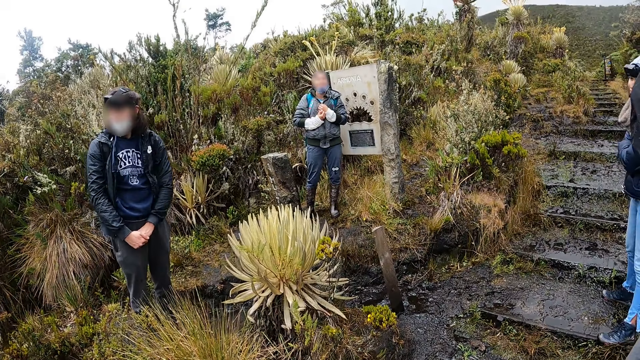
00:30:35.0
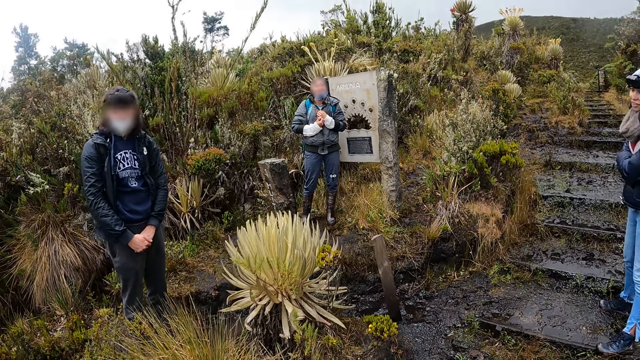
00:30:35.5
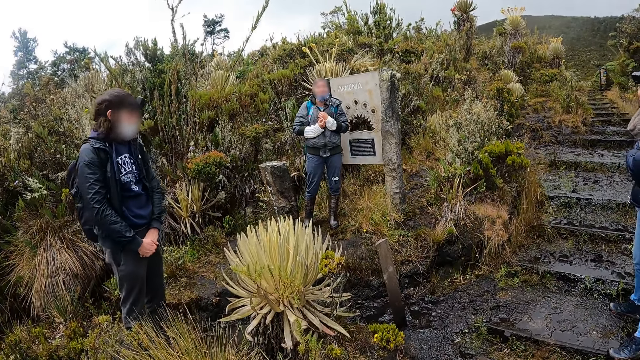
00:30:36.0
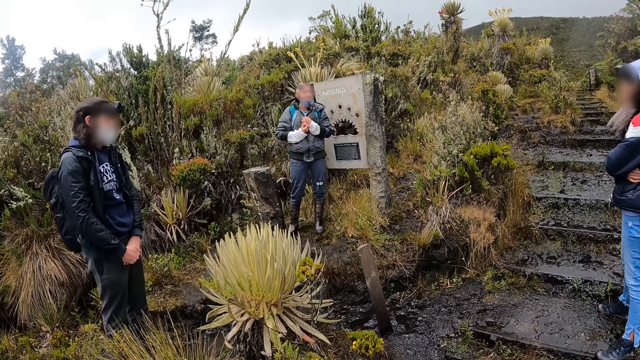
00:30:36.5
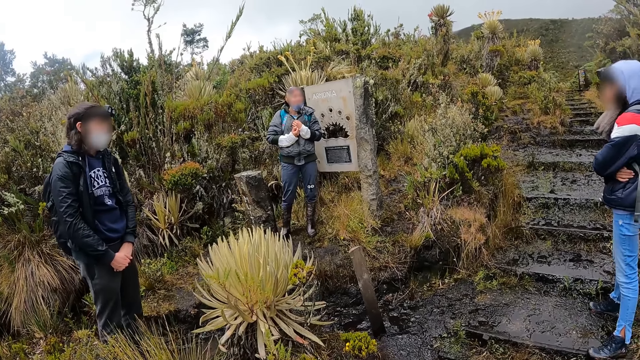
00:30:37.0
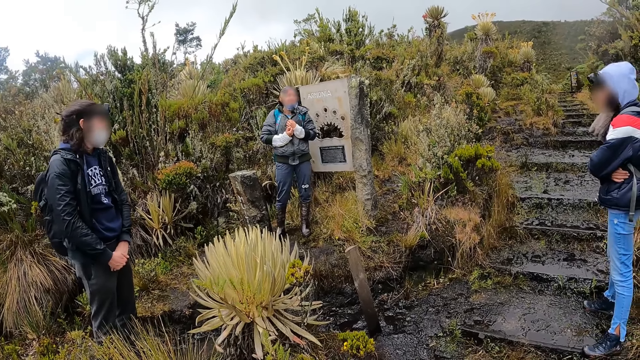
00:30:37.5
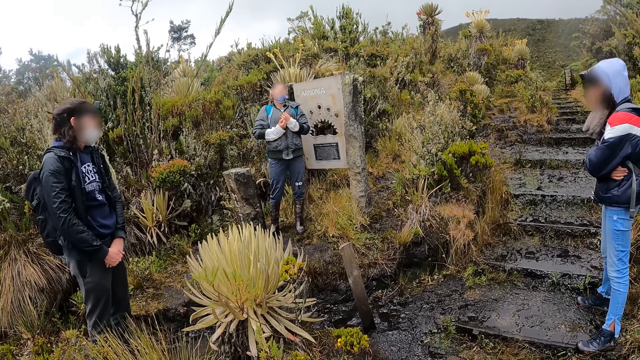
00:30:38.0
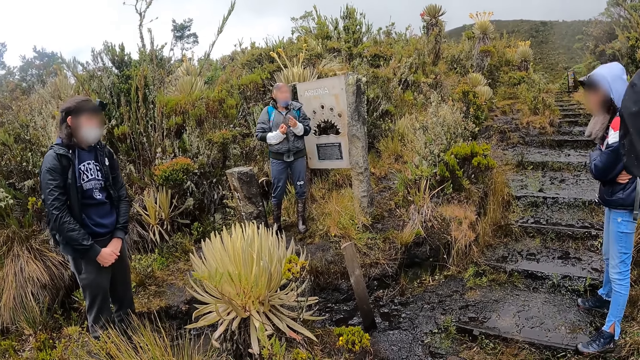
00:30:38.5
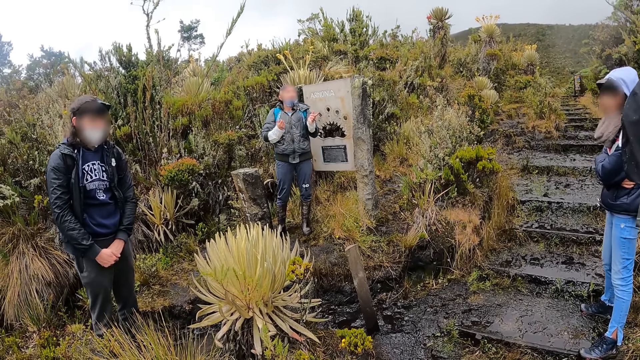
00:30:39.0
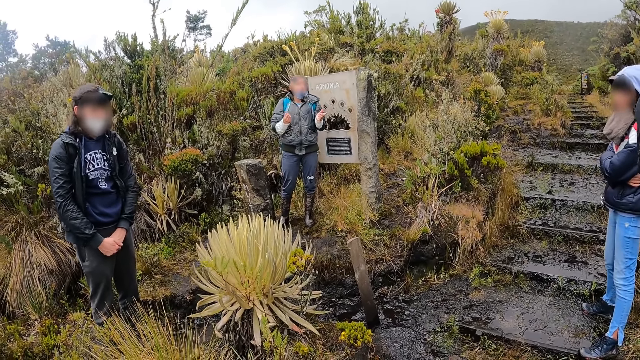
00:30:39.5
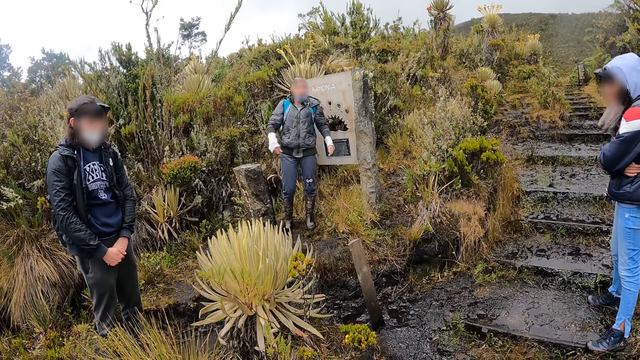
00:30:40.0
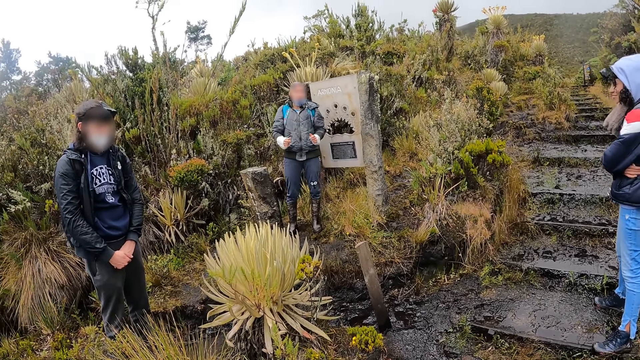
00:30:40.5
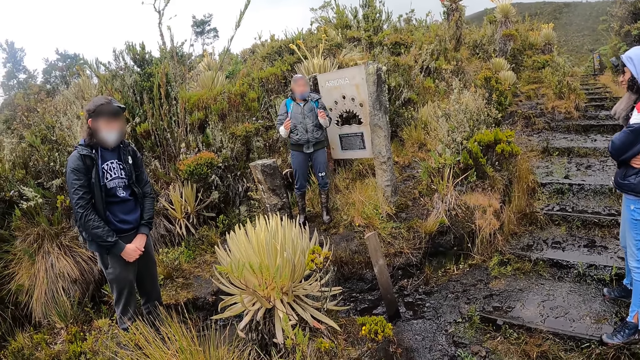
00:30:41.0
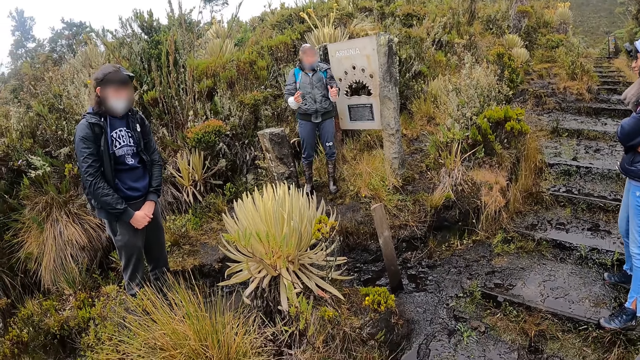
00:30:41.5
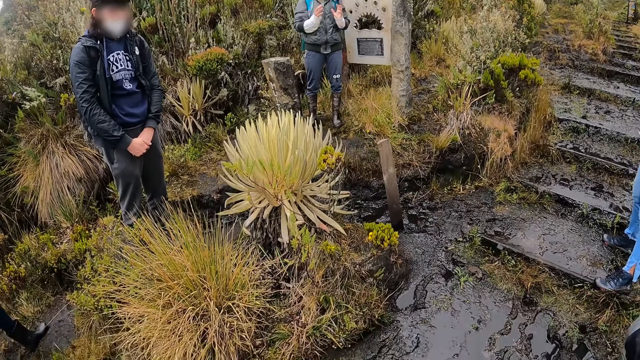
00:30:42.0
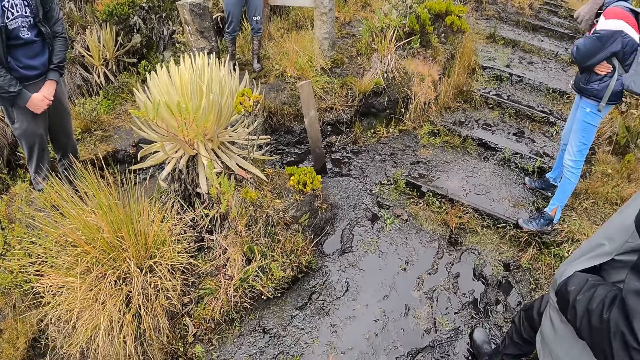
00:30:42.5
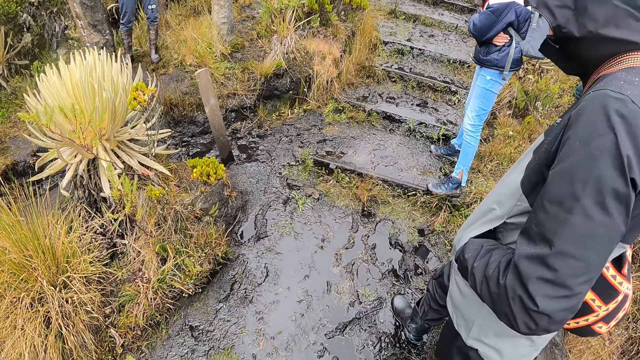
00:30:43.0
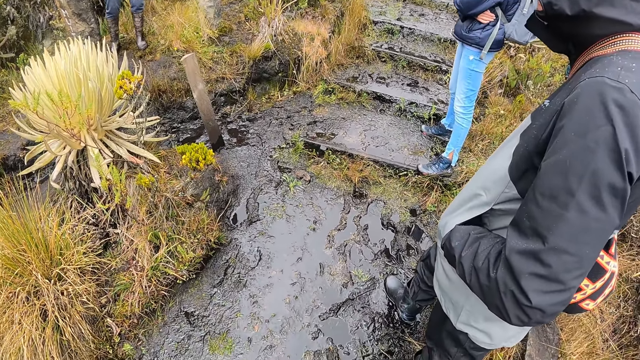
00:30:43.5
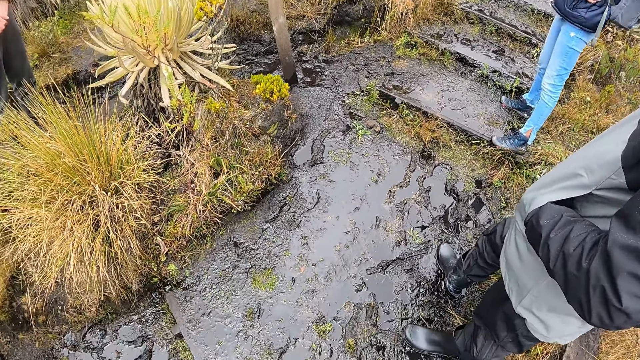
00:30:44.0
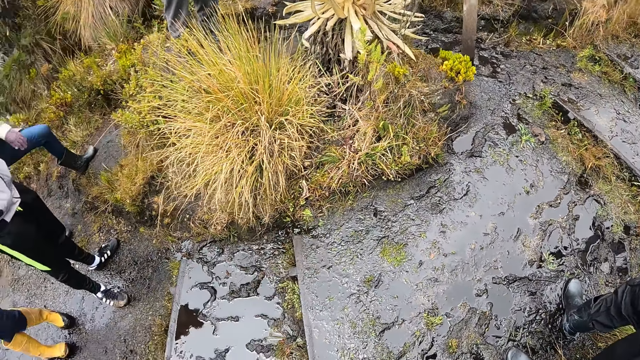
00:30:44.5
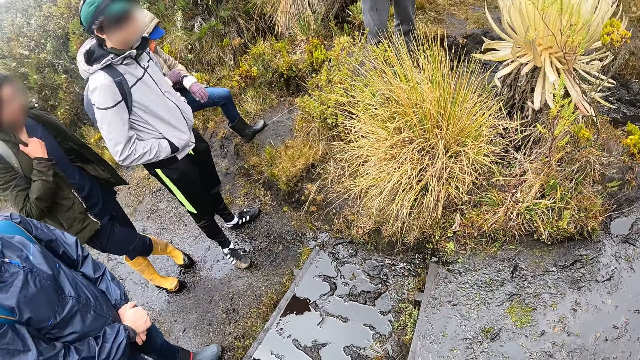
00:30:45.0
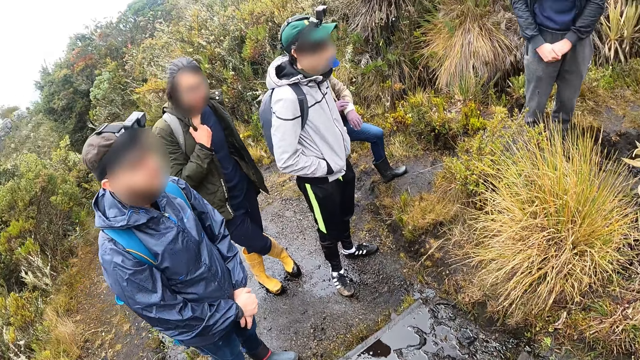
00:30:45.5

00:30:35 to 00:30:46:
A person talks to the people.

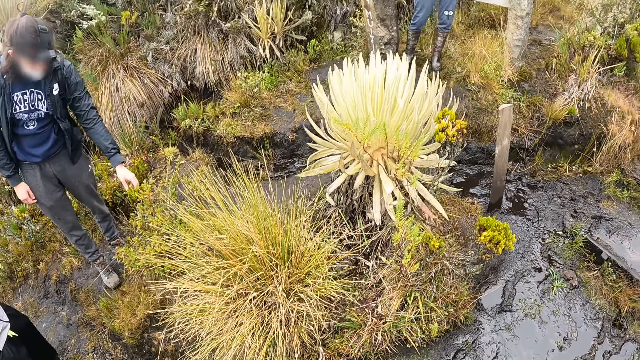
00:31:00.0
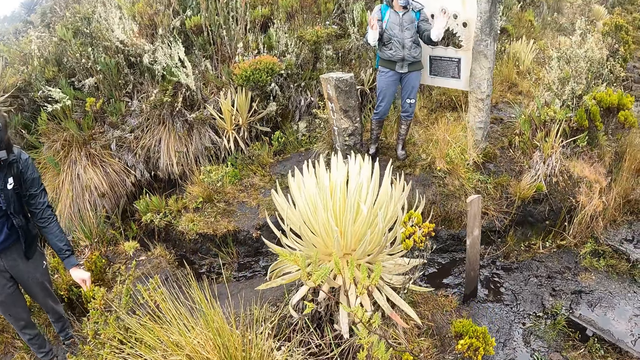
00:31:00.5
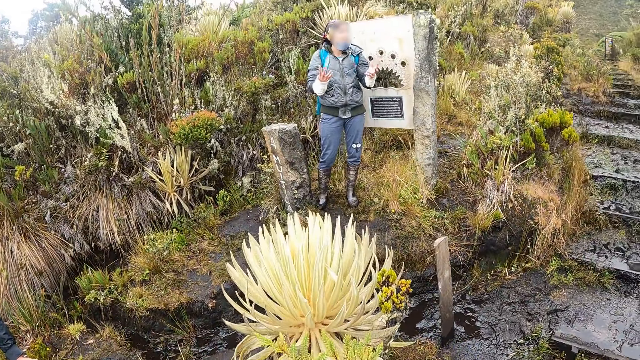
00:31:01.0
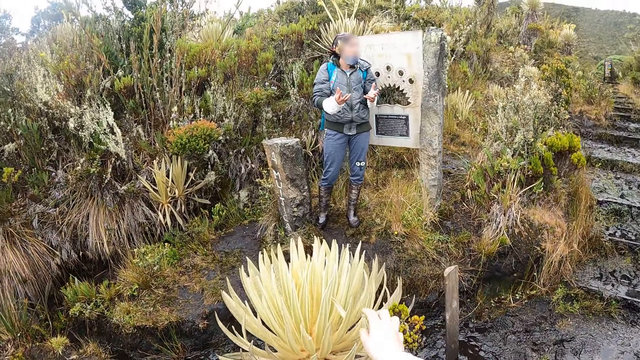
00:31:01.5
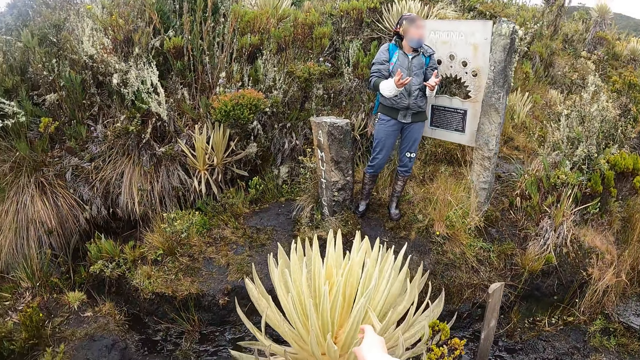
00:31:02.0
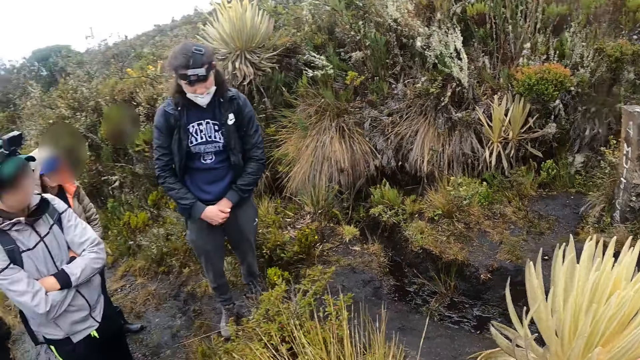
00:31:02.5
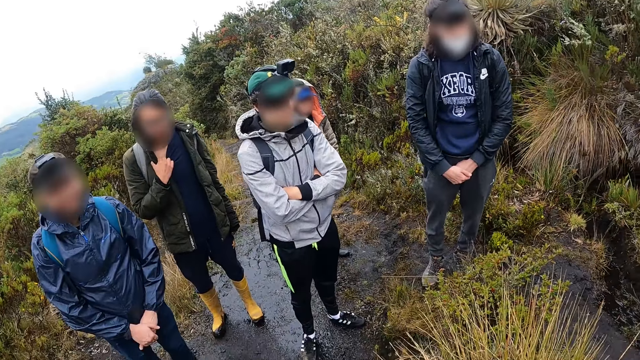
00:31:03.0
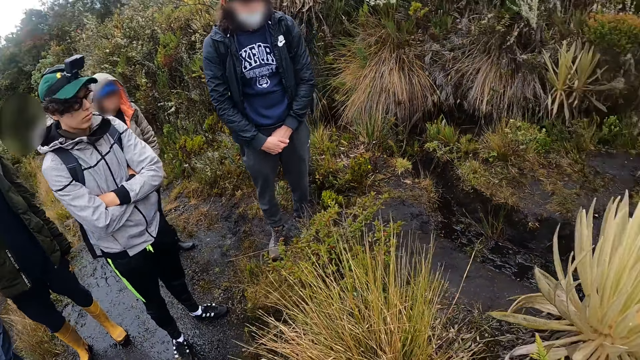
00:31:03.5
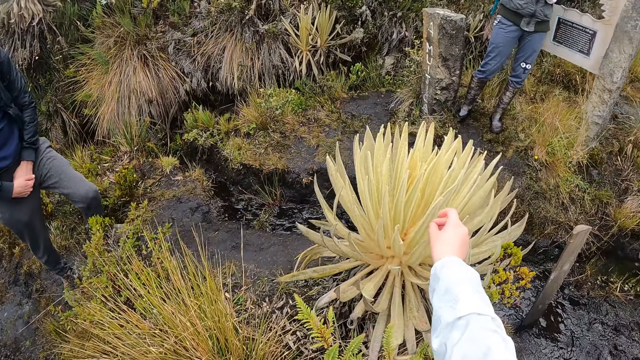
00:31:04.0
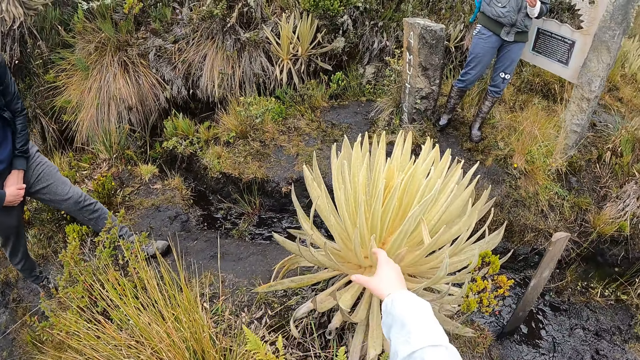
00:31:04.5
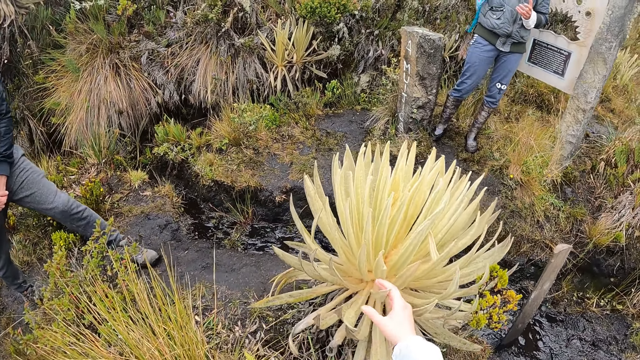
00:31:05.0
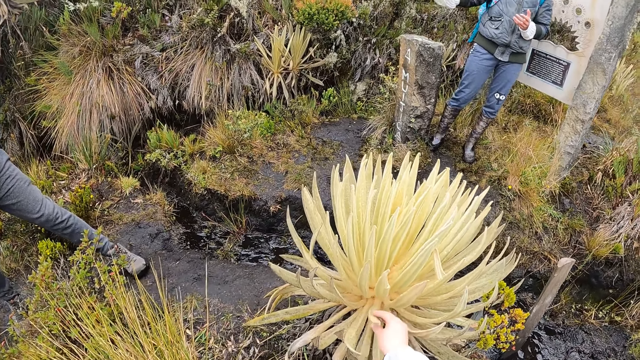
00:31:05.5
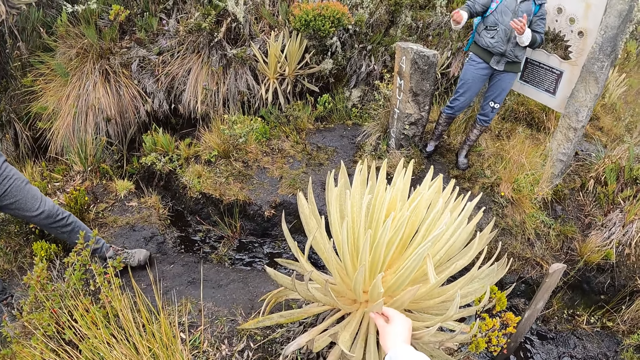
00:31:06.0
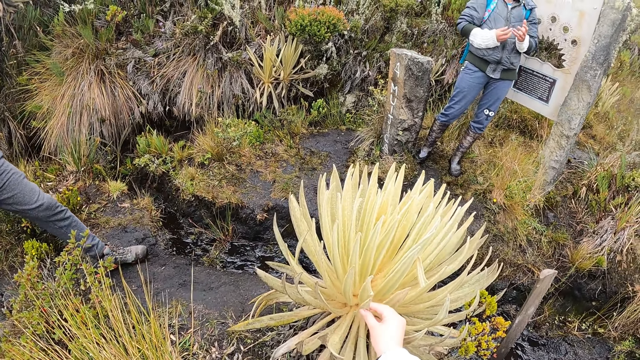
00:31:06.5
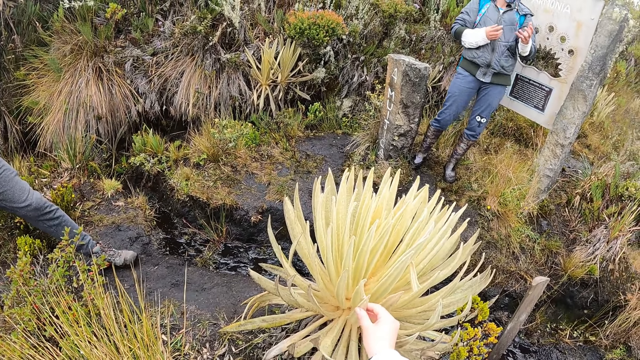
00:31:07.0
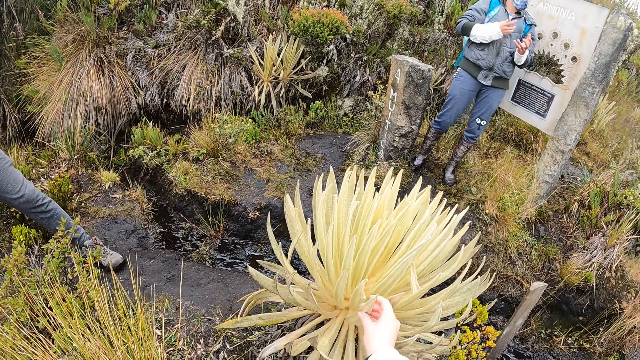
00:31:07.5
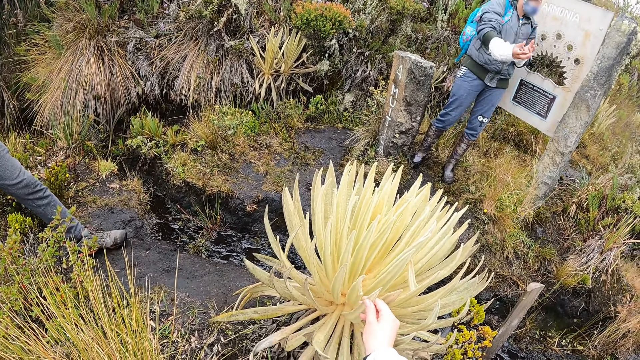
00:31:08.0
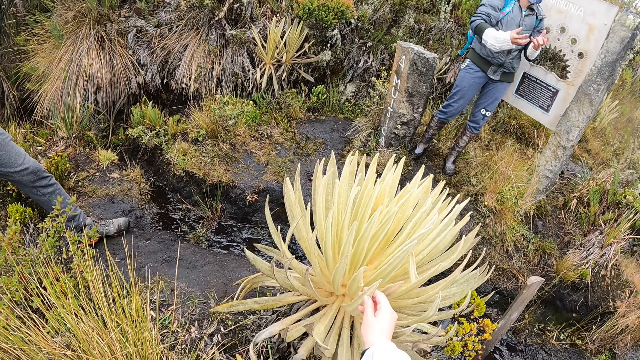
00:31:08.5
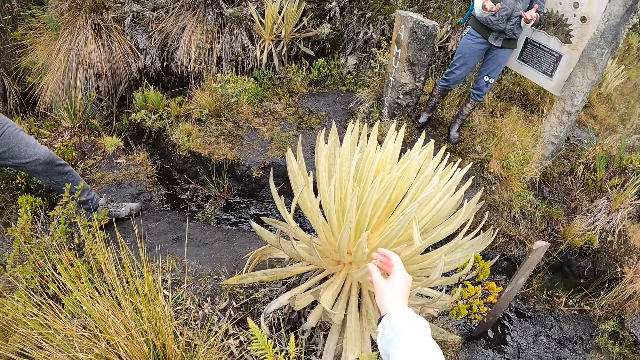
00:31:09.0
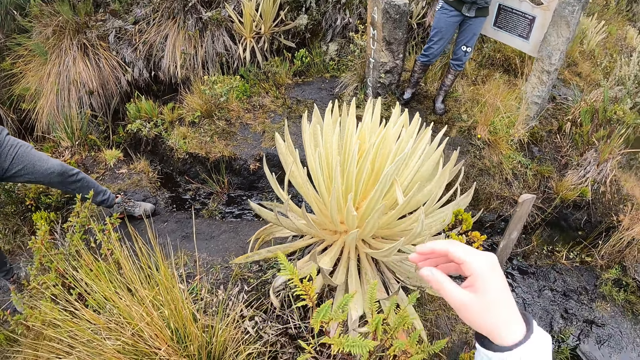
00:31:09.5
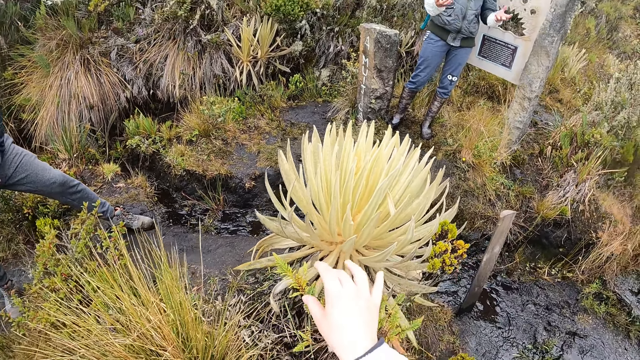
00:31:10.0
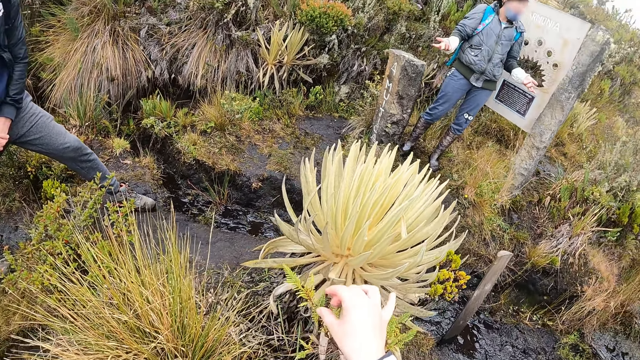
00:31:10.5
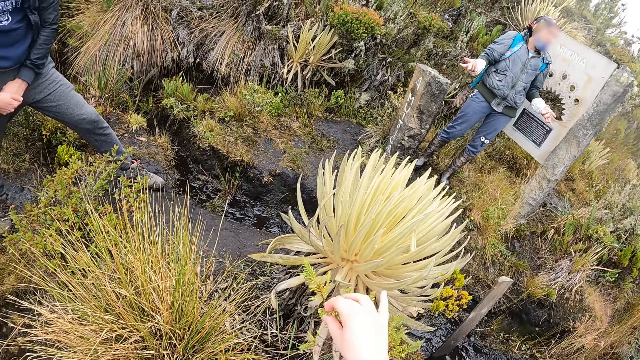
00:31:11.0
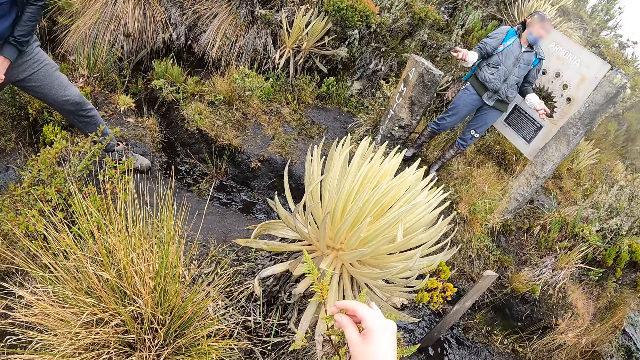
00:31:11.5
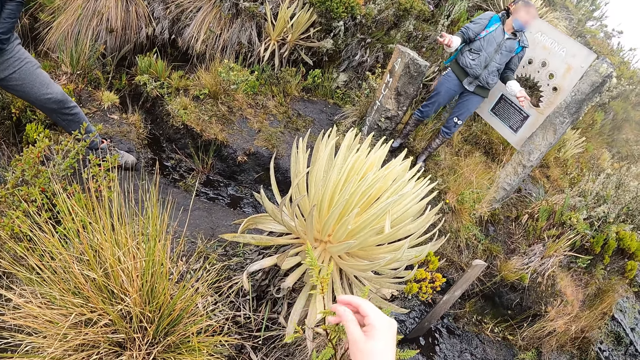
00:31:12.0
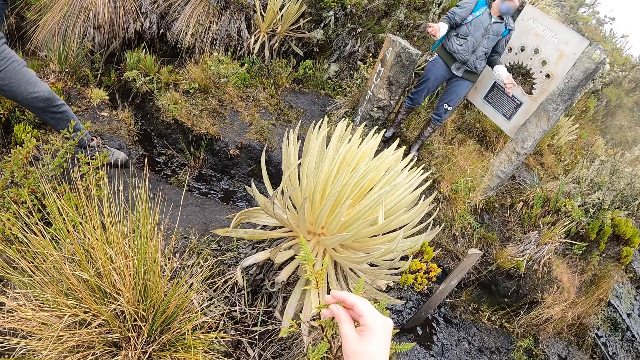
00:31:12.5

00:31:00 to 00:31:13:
The camera wearer touches the Espeletia shrub with his right hand. He touches a plant with his right hand.
